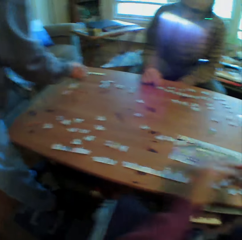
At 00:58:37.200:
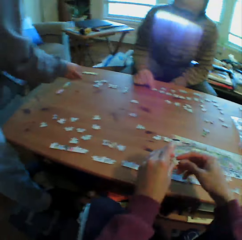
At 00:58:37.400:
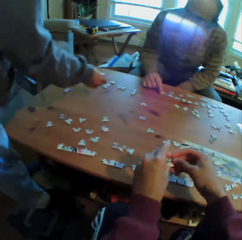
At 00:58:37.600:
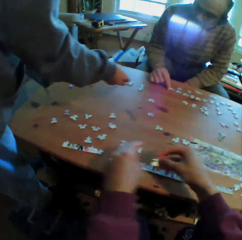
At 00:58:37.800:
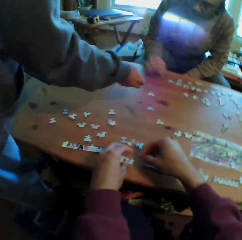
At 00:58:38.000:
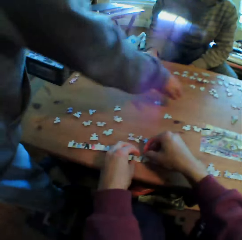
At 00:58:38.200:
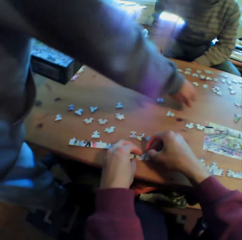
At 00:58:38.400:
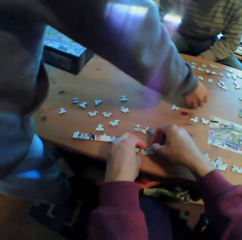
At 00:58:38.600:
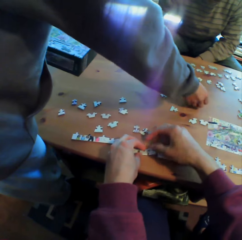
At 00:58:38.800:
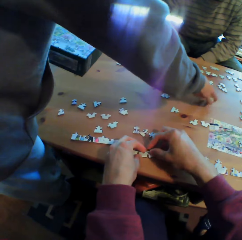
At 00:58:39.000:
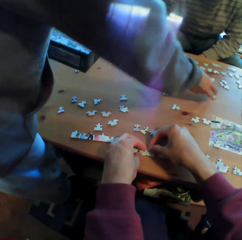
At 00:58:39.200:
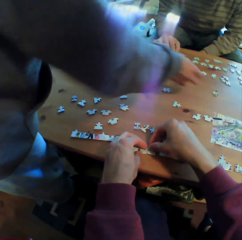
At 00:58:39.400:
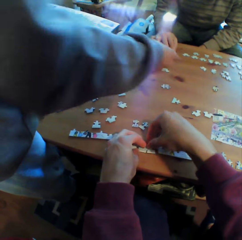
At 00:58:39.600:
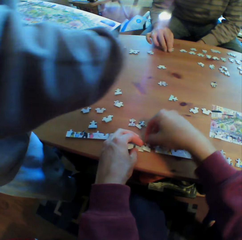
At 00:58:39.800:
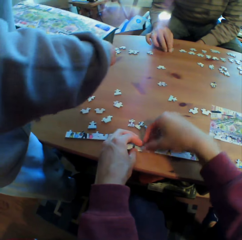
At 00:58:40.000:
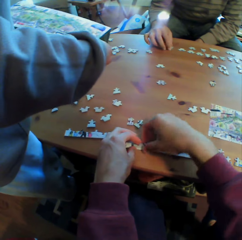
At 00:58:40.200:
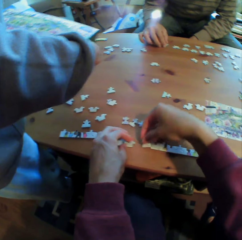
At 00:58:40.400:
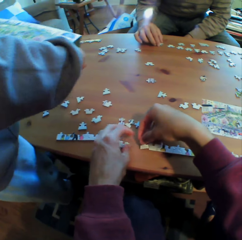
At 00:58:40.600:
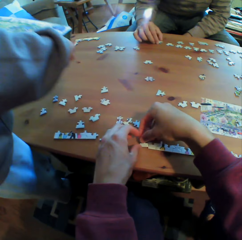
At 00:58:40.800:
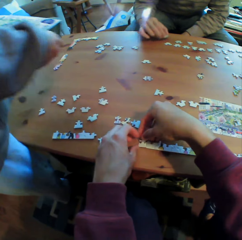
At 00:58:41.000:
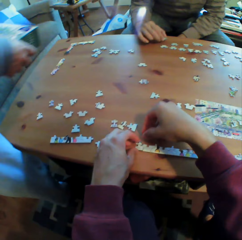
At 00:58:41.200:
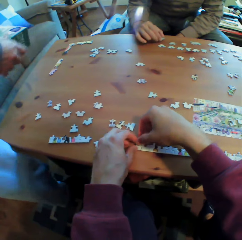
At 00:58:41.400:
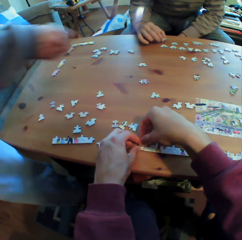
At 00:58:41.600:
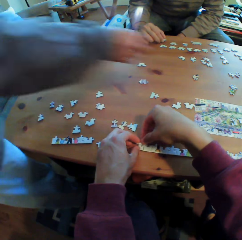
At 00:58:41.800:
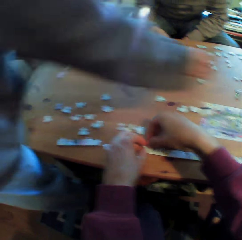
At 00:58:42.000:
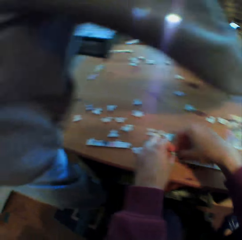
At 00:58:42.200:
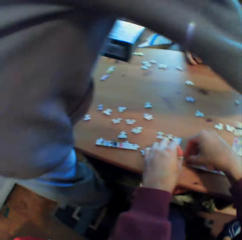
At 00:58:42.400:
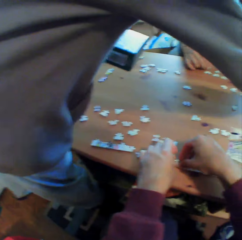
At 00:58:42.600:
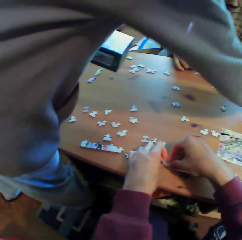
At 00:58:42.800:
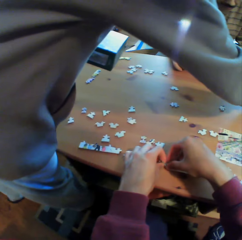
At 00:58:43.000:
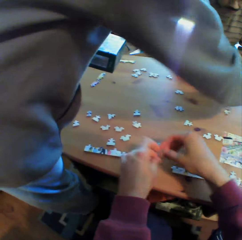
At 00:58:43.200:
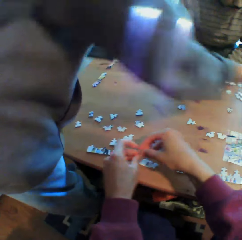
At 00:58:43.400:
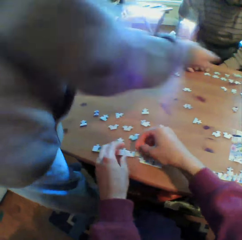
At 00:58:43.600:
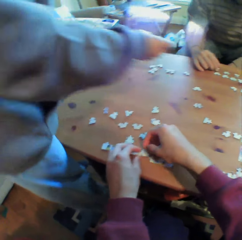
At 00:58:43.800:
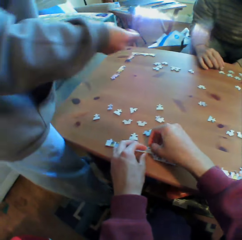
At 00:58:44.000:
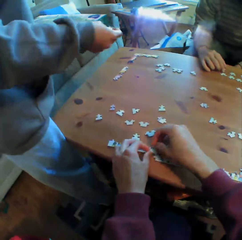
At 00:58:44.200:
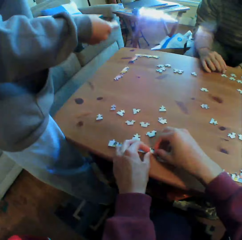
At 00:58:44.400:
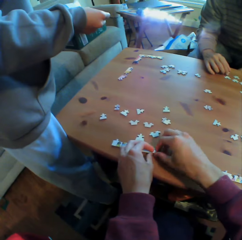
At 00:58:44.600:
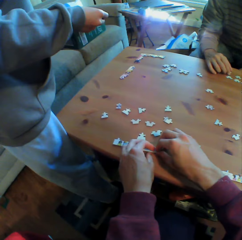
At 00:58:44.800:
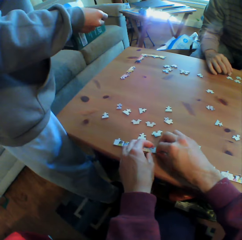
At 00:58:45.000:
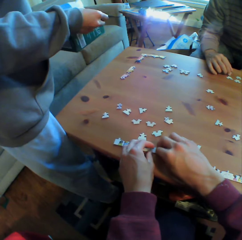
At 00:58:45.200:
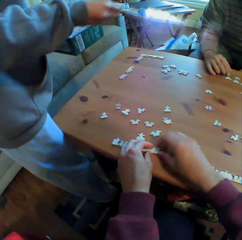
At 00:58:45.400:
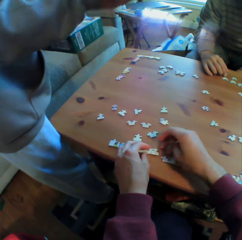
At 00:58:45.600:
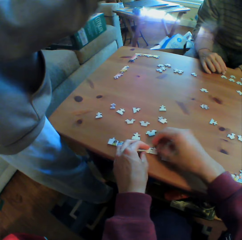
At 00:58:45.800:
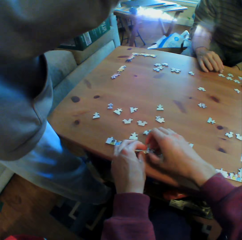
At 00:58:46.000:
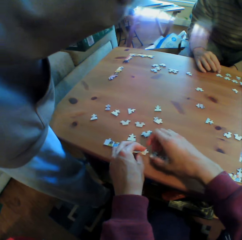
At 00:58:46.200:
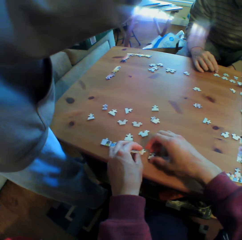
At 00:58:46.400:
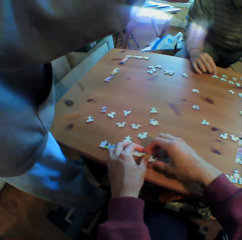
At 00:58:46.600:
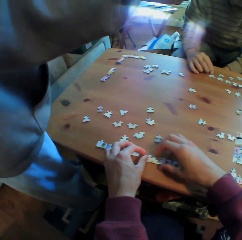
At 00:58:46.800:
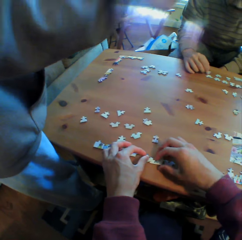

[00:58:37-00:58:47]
A man holds a box. The man picks up a puzzle on the table.

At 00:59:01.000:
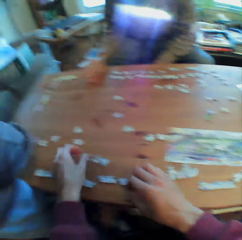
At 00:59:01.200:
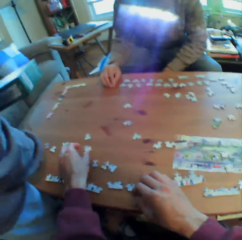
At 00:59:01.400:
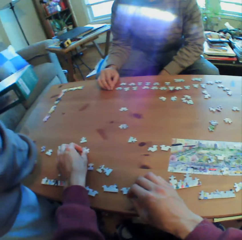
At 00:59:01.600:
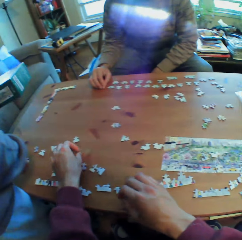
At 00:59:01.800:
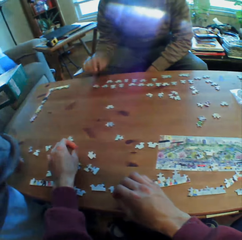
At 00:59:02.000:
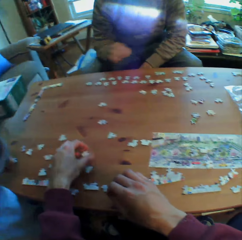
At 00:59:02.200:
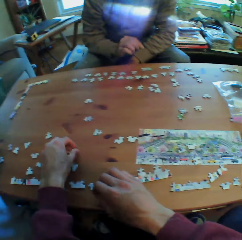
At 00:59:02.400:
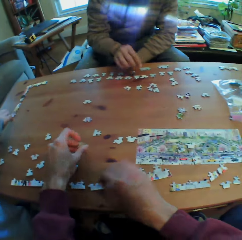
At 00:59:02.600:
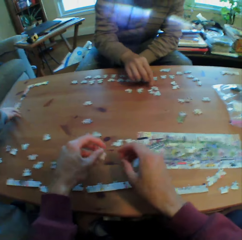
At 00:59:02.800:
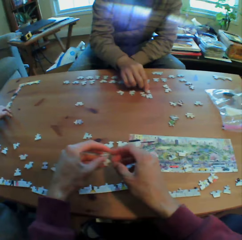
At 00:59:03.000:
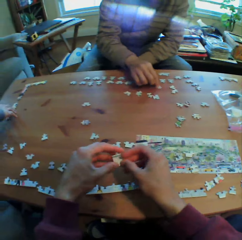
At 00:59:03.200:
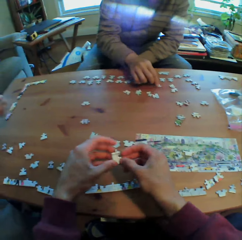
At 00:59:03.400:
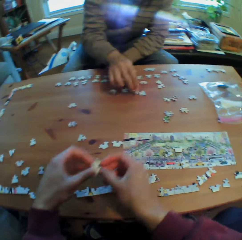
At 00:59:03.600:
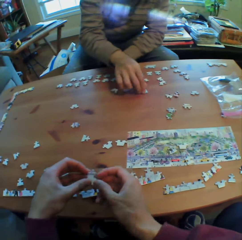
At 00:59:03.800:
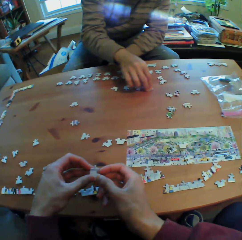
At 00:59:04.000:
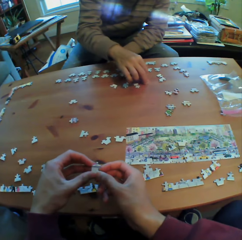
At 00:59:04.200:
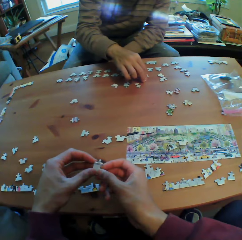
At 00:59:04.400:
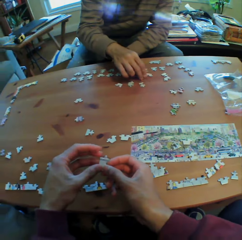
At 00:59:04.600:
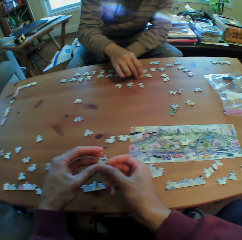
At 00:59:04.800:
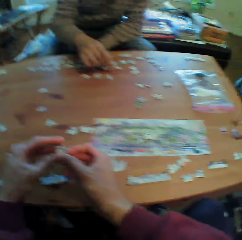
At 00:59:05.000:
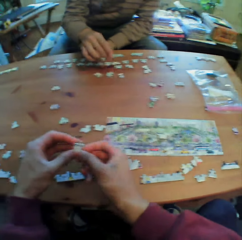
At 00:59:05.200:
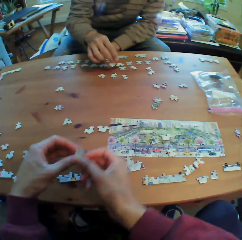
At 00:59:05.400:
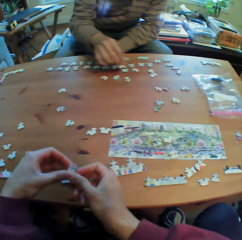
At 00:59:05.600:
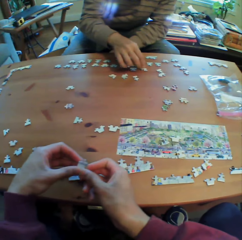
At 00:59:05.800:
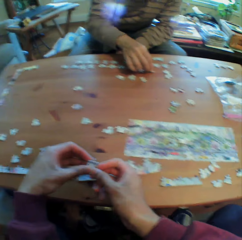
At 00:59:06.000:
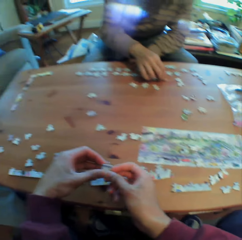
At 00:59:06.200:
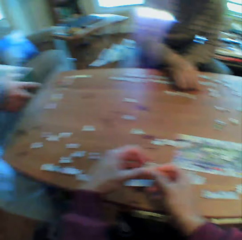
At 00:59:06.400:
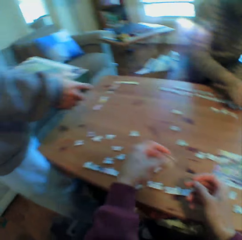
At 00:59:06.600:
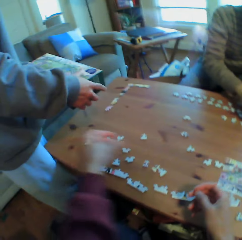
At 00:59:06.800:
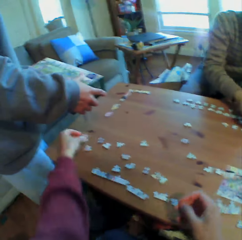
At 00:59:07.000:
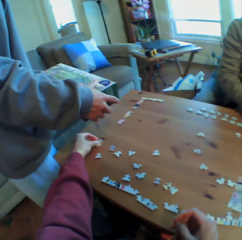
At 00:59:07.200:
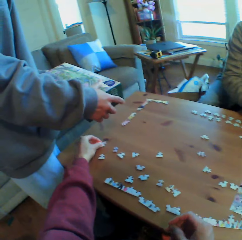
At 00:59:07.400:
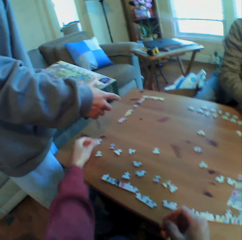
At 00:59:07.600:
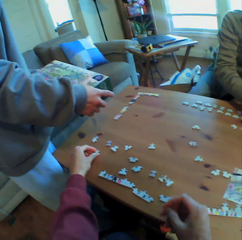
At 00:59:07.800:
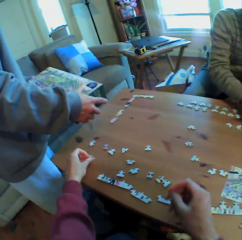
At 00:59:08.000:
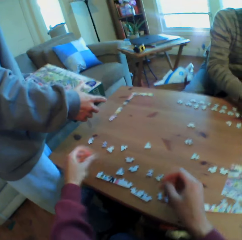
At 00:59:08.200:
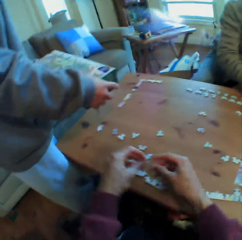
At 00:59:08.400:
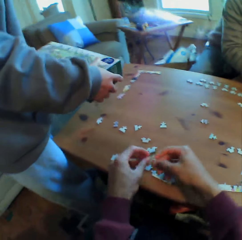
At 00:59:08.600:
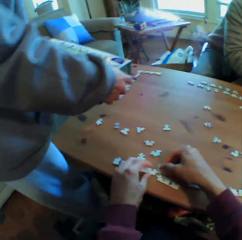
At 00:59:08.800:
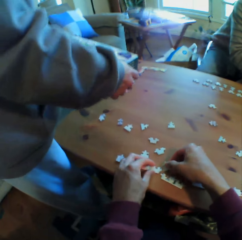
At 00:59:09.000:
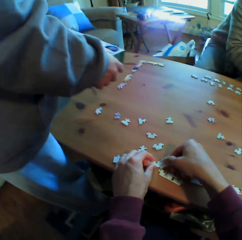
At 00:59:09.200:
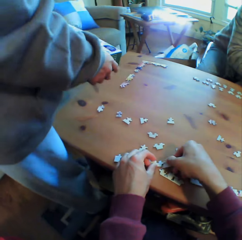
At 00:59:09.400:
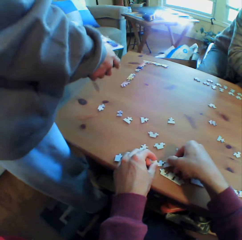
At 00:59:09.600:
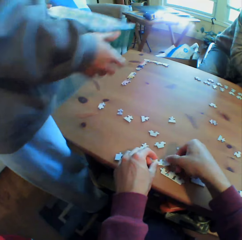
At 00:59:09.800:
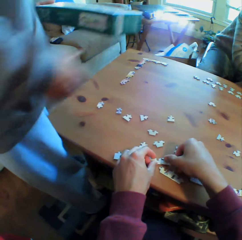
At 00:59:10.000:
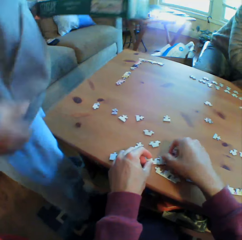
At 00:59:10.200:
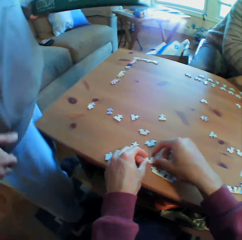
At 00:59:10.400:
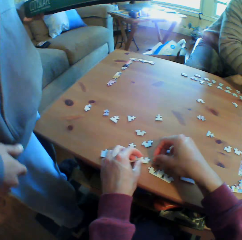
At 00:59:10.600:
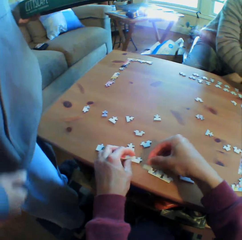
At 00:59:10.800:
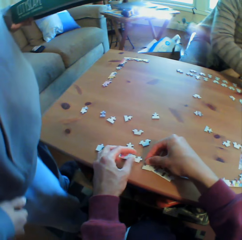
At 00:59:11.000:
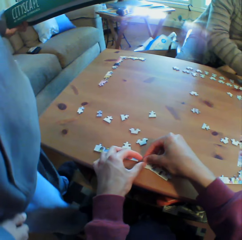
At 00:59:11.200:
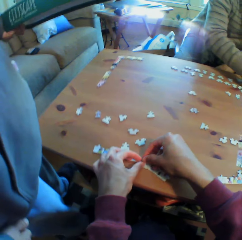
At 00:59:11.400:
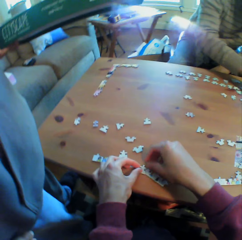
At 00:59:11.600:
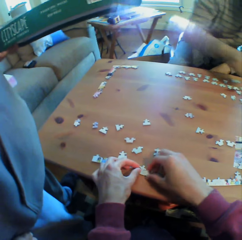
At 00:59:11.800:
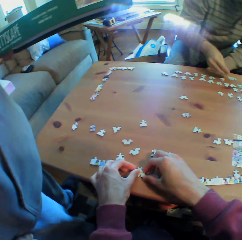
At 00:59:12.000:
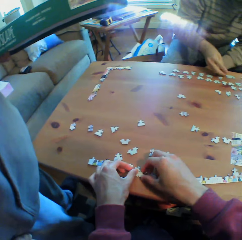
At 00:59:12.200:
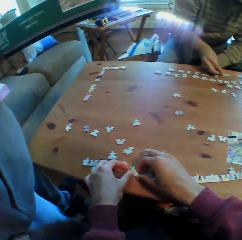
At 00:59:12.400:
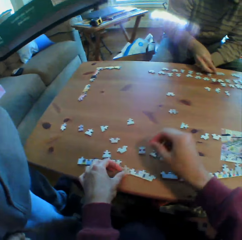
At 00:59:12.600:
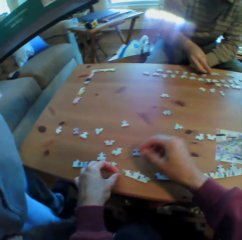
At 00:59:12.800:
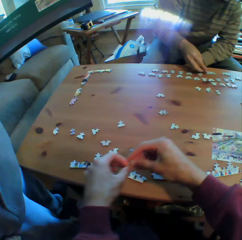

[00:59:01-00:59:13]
The camera wearer takes something. A man holds the box of puzzles. The man holds his pullover.

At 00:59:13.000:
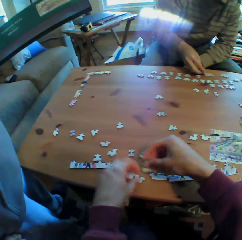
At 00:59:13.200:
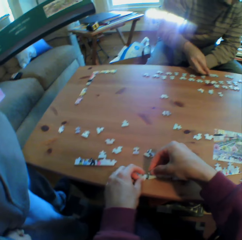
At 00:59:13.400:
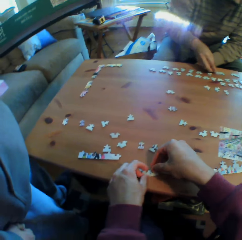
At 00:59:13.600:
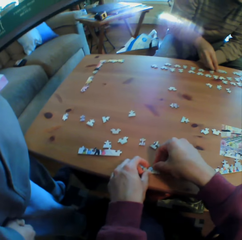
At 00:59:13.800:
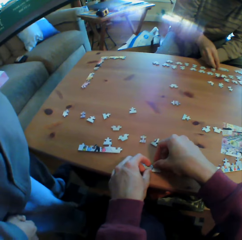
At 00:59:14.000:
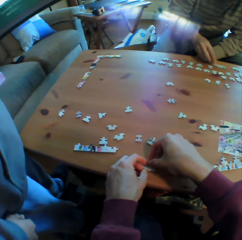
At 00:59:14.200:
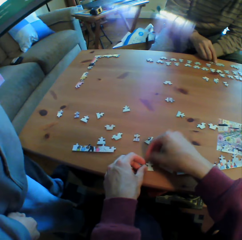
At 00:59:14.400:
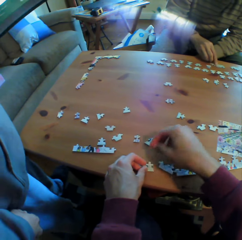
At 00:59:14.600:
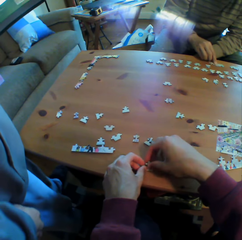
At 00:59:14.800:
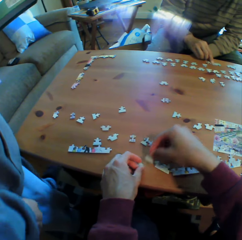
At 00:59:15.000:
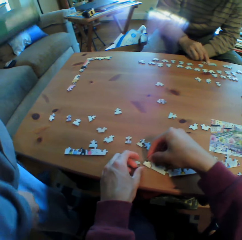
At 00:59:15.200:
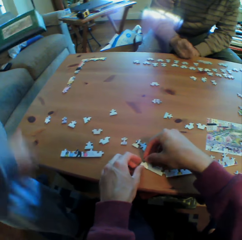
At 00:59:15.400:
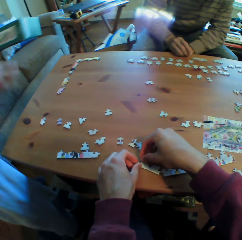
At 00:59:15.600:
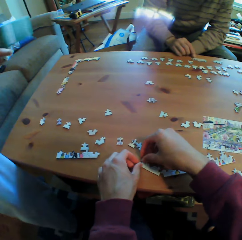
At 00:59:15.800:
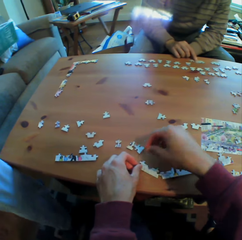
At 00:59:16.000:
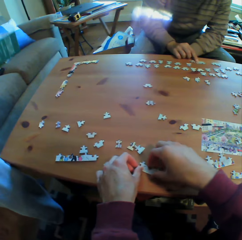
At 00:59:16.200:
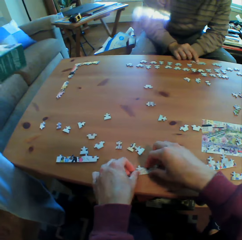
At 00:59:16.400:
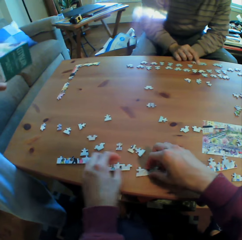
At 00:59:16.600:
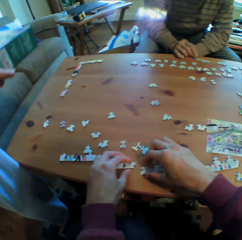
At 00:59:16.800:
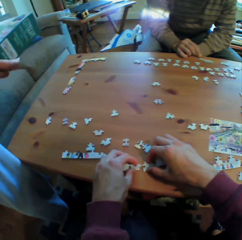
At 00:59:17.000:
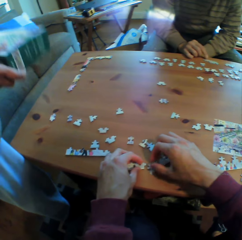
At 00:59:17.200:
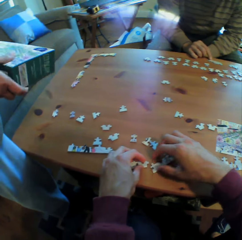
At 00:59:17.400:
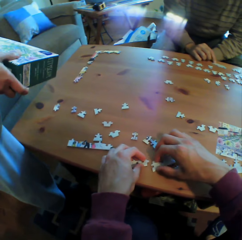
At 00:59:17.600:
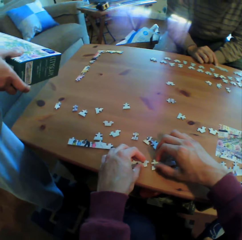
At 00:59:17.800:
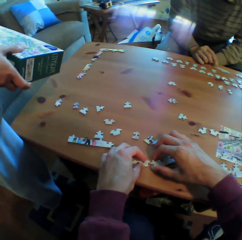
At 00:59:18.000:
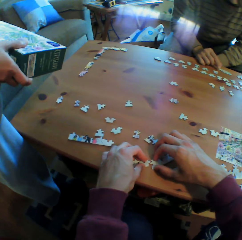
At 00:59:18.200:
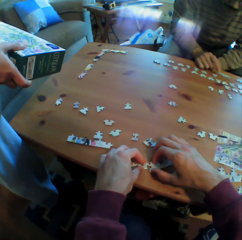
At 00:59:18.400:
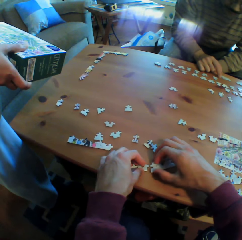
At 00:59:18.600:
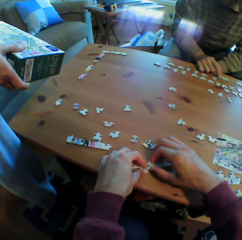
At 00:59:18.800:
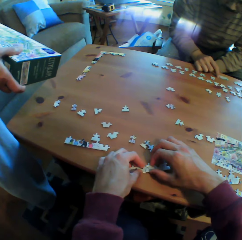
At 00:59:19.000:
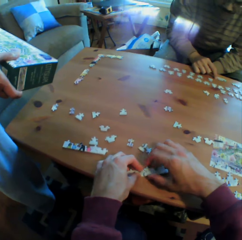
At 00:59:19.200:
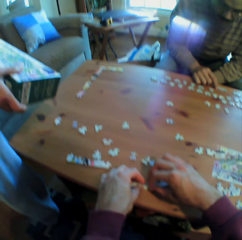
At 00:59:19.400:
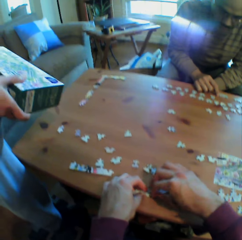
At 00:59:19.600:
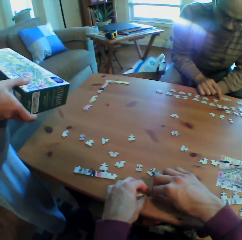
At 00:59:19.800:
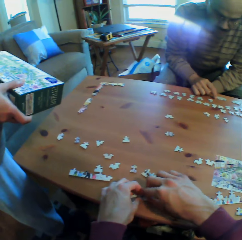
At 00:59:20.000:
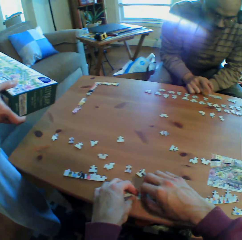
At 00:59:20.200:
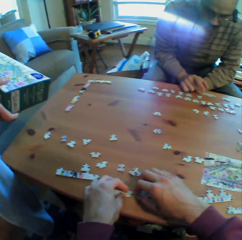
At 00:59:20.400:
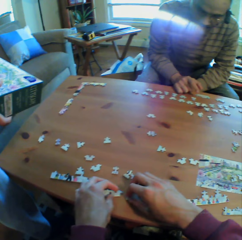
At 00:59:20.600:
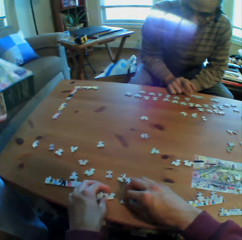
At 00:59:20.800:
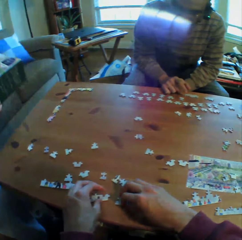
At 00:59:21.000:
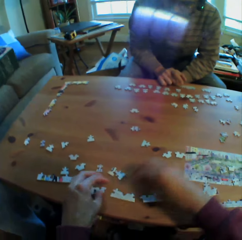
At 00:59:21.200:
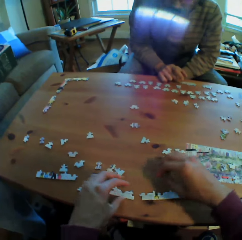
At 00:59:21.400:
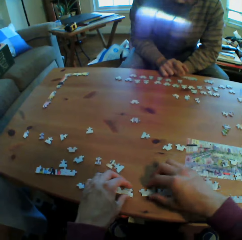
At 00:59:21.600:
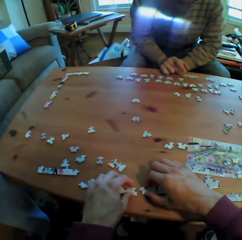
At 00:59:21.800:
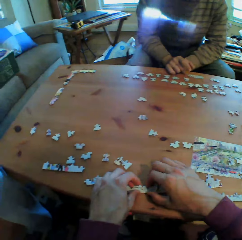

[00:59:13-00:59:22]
A man holds the box of puzzles with both hands.
